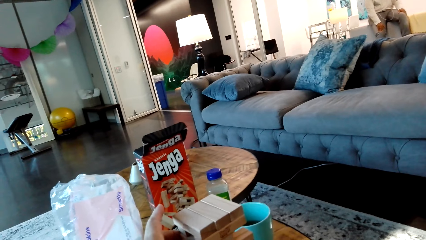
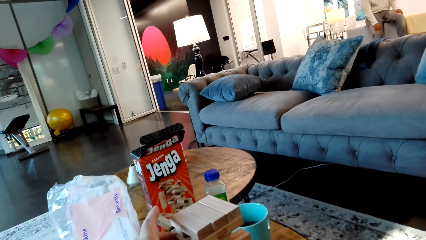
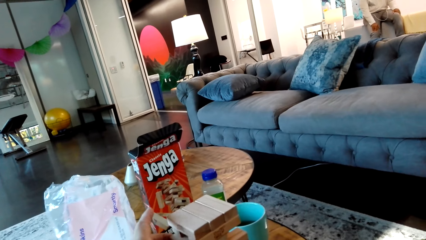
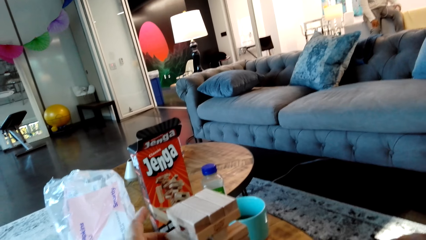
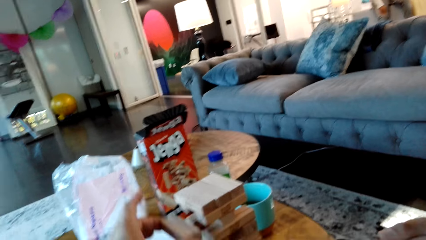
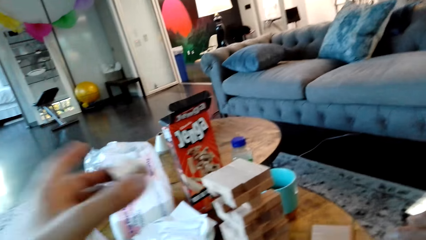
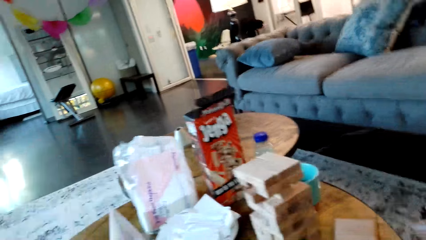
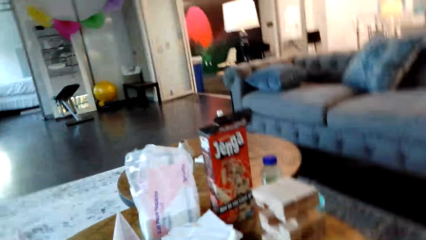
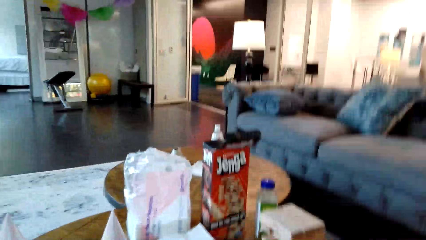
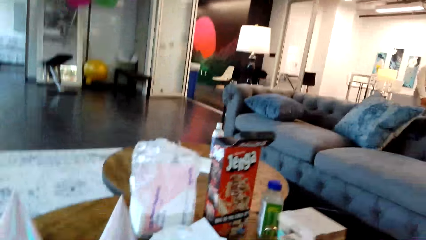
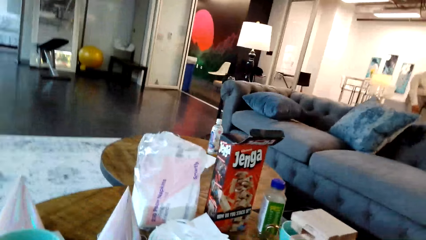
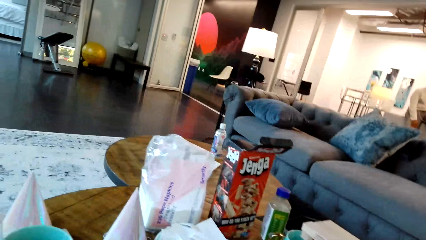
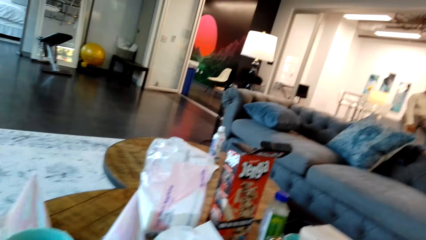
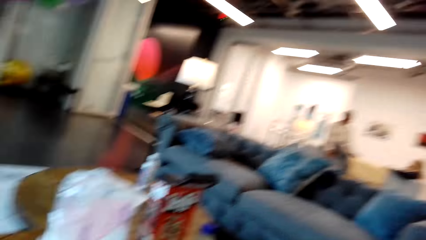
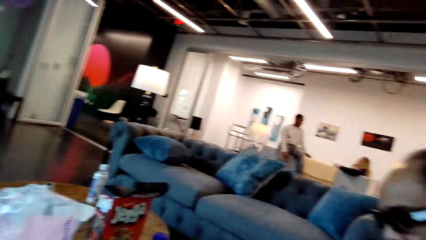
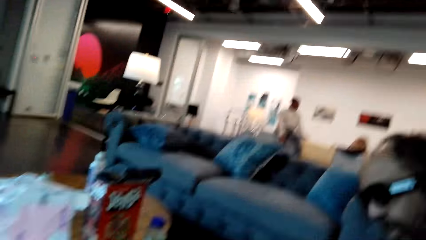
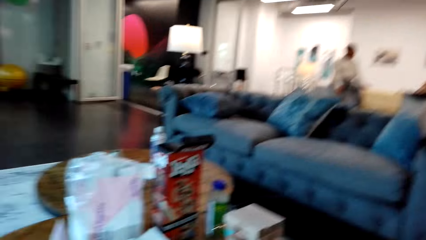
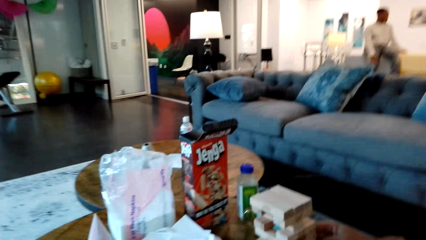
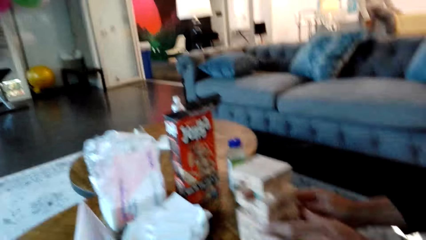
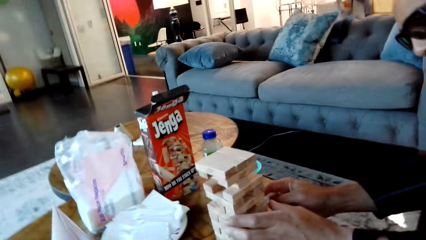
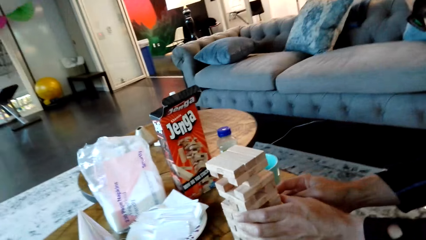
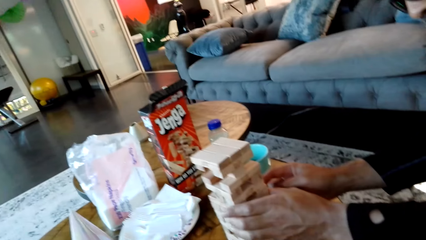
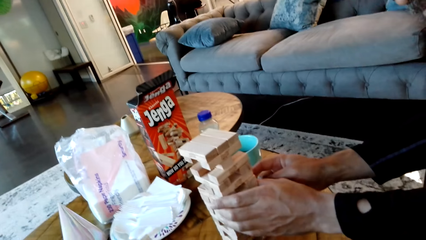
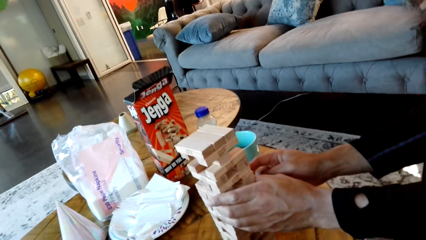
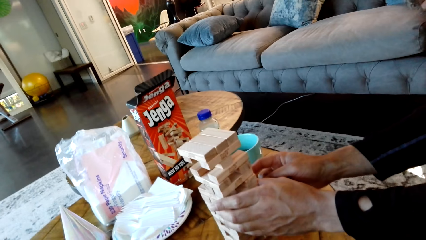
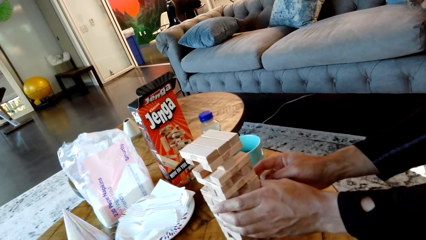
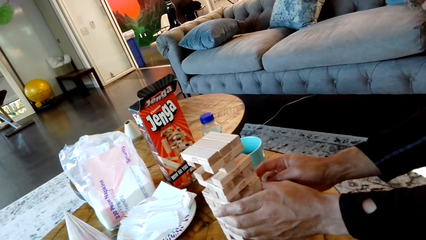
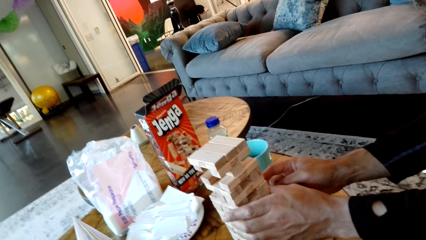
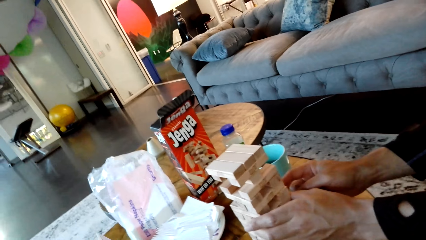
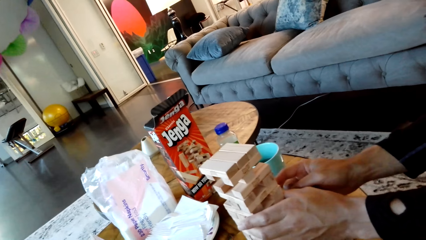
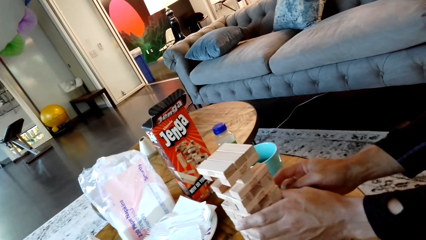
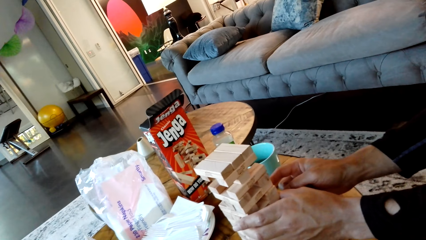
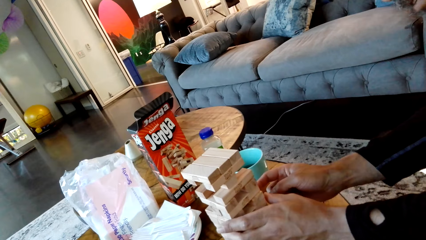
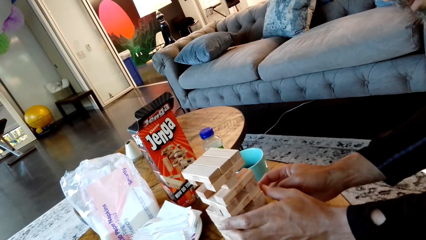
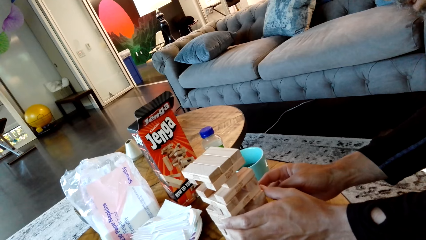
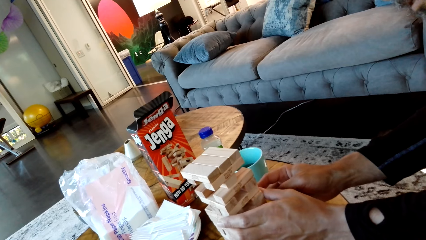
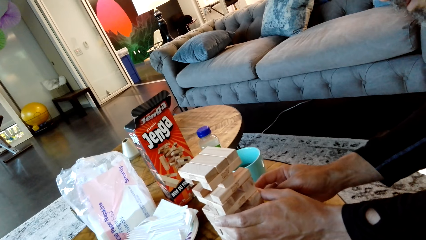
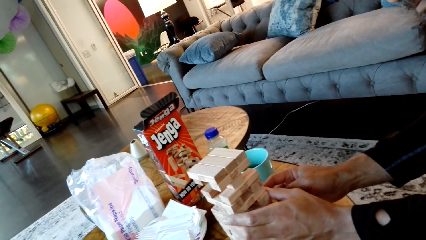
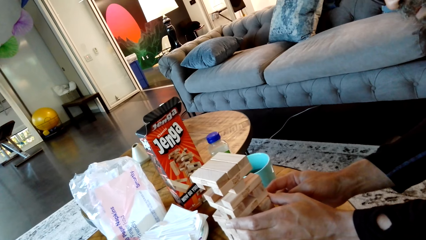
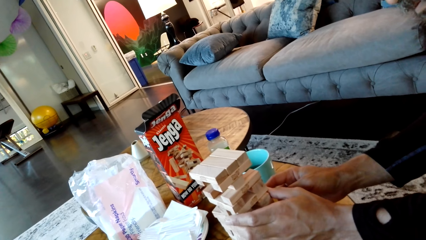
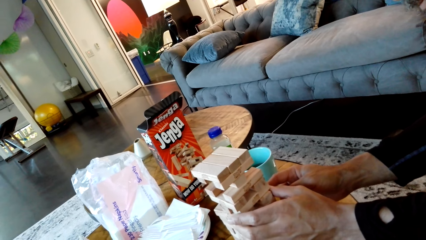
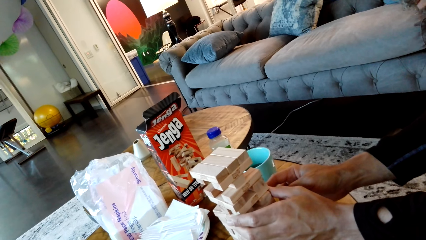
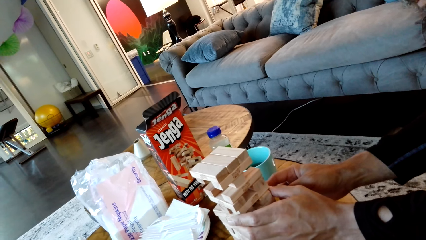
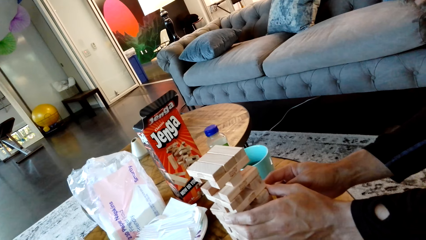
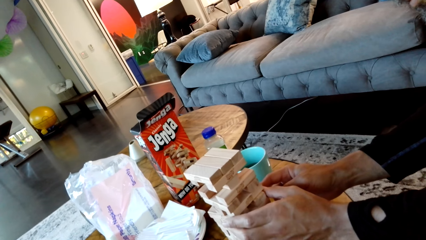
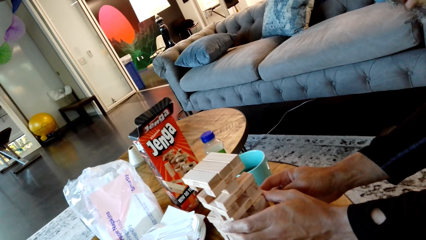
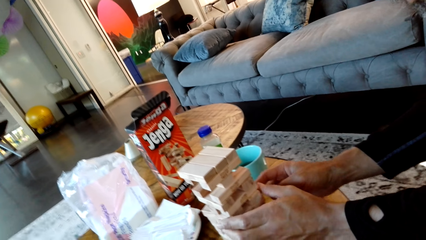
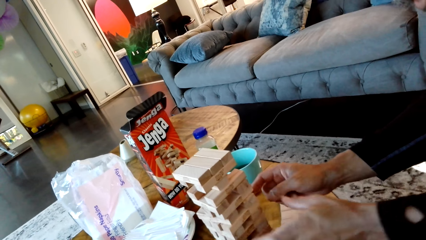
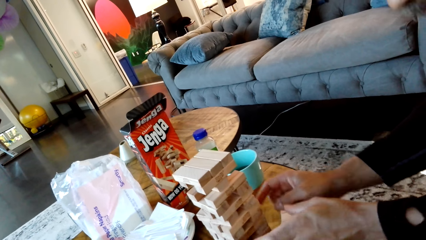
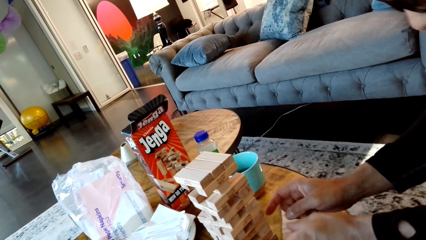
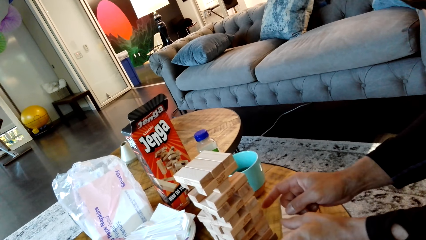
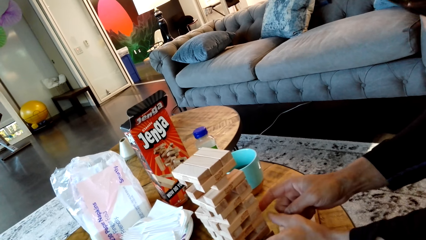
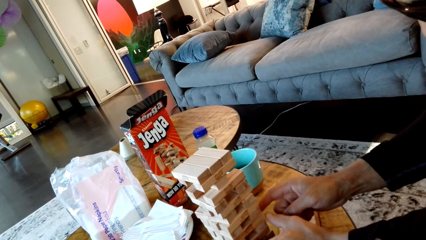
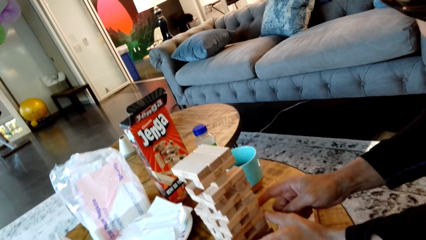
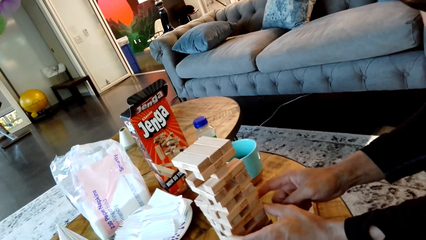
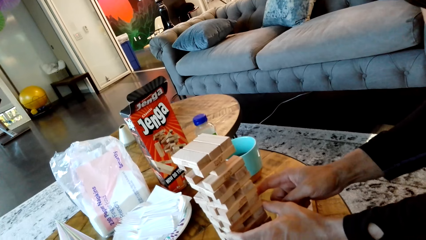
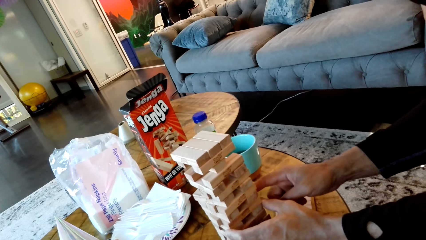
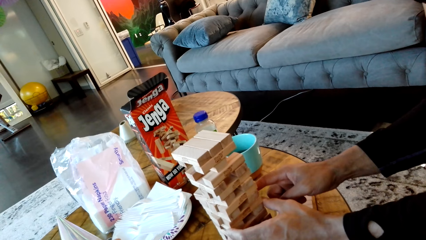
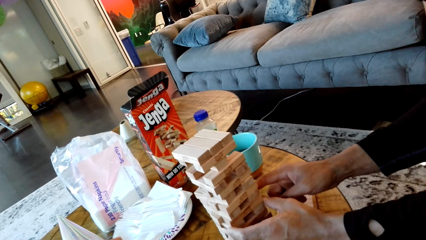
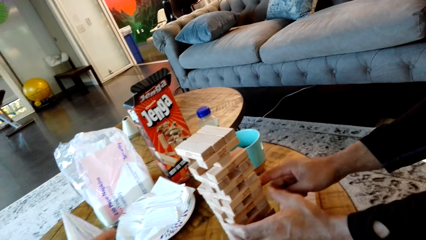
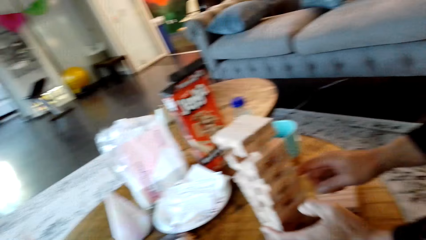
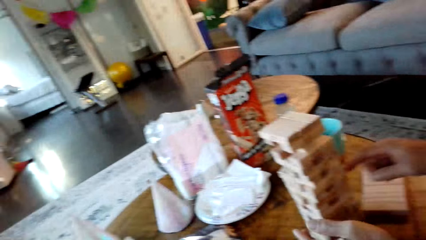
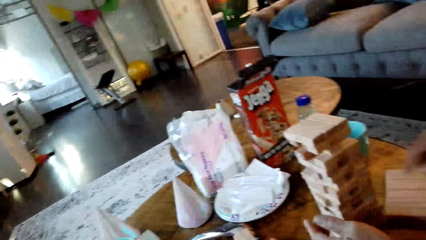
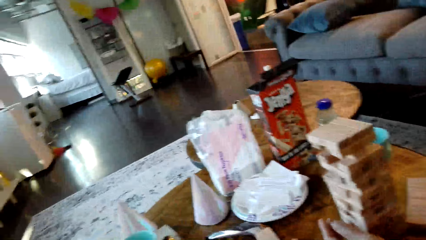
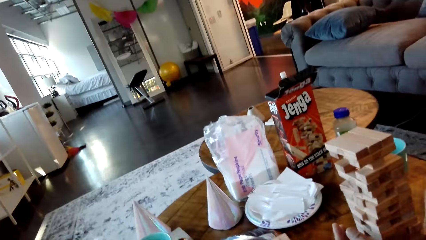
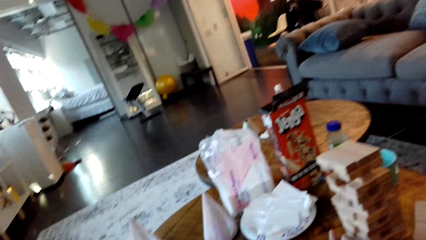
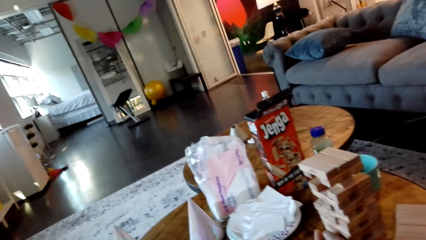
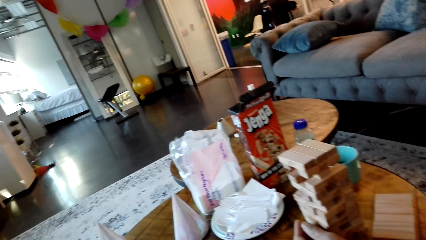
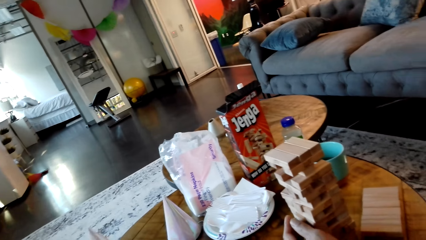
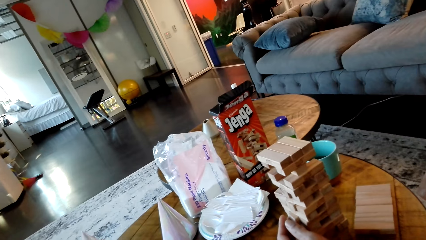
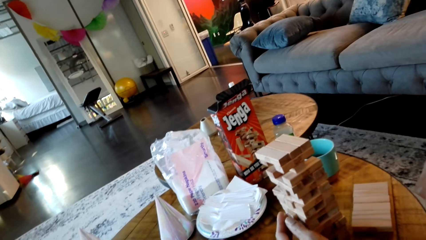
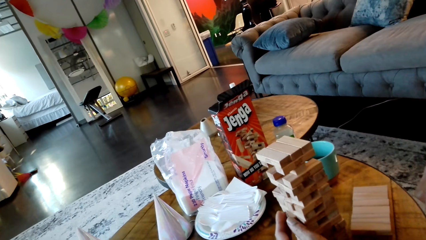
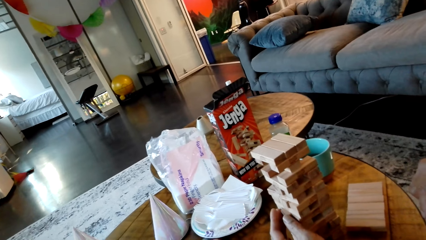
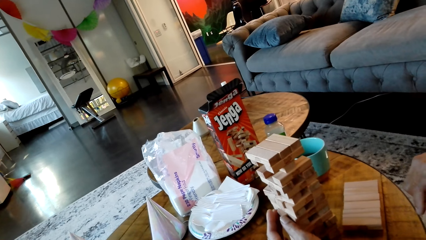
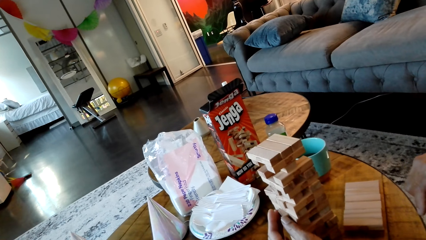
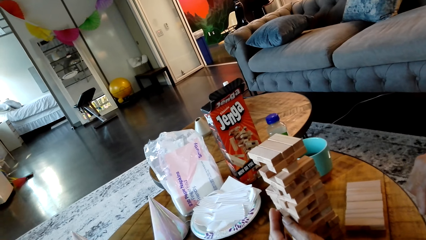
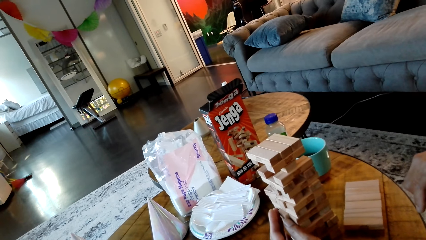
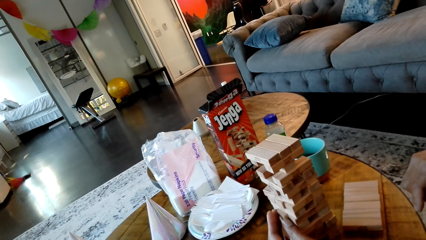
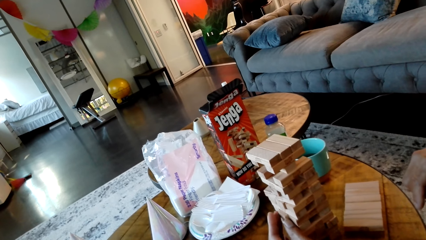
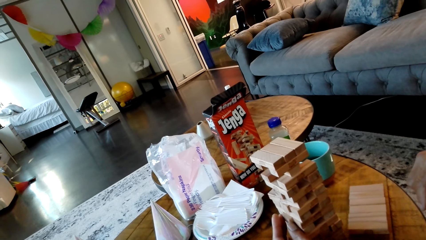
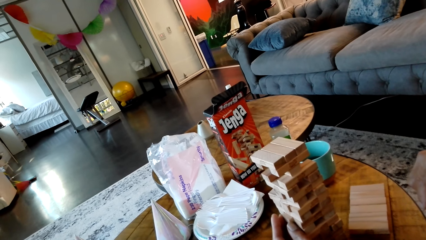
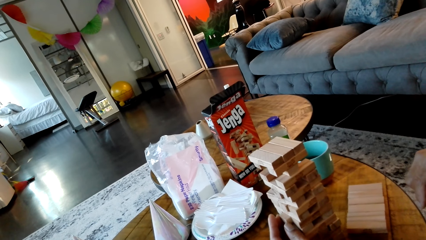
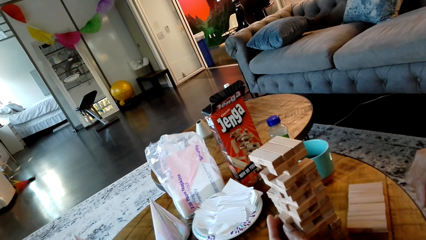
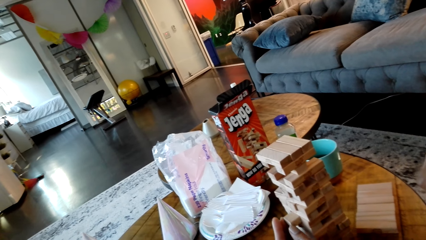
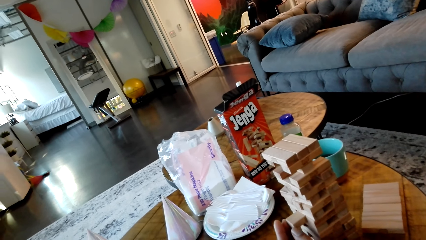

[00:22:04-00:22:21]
The camera wearer holds the block. They pull the block from the stack. A man grabs the jenga blocks on the table, holds the blocks together, and pushes the jenga block to the other side with a finger.
